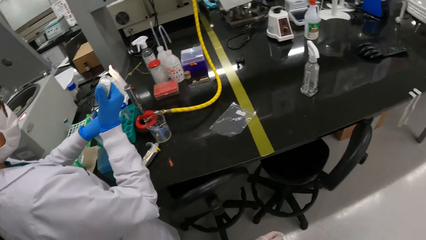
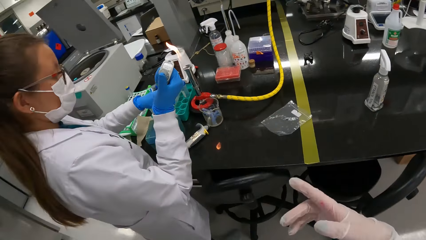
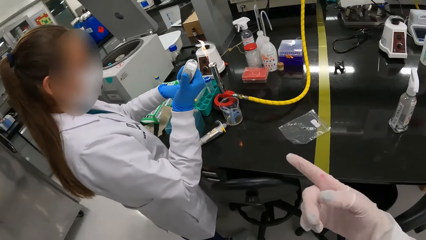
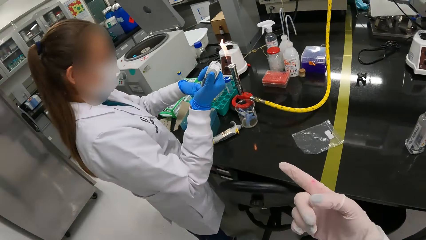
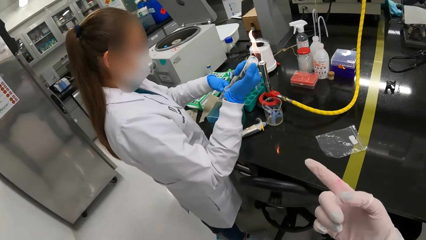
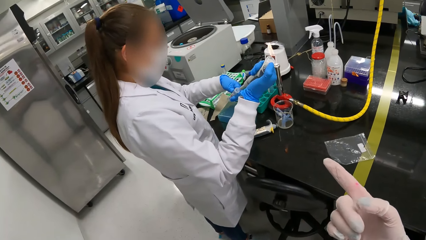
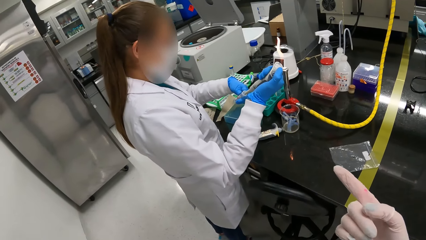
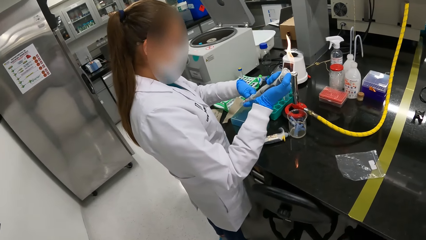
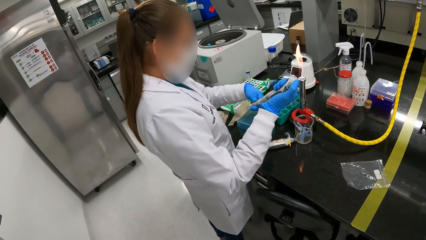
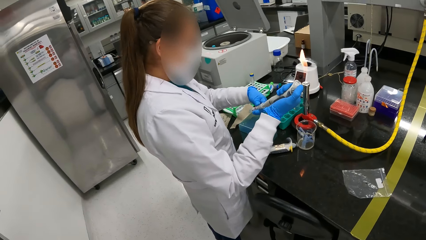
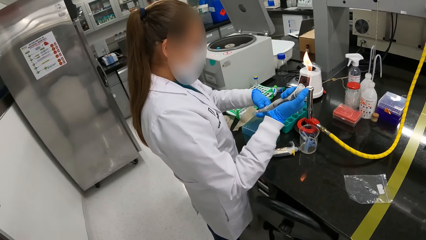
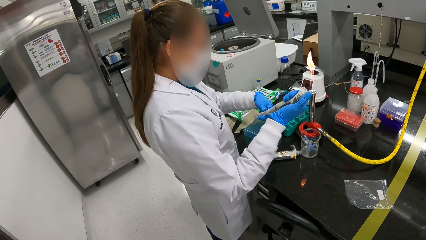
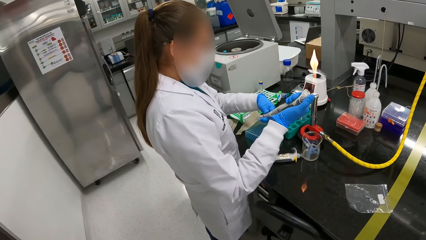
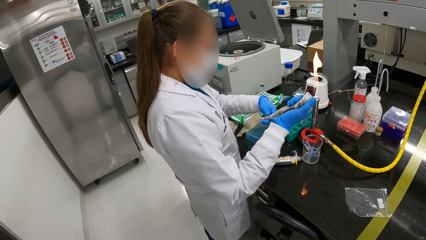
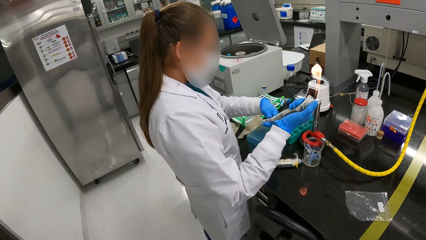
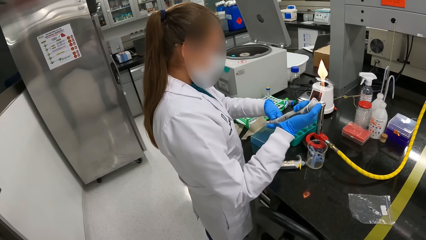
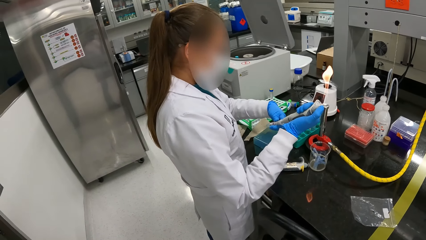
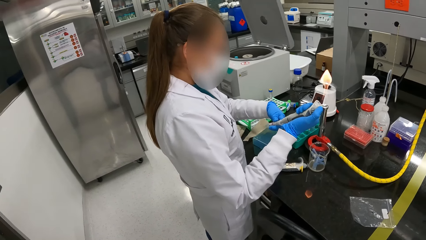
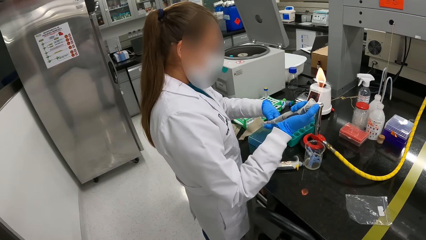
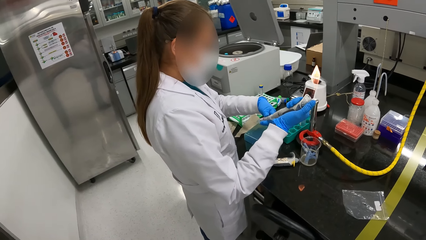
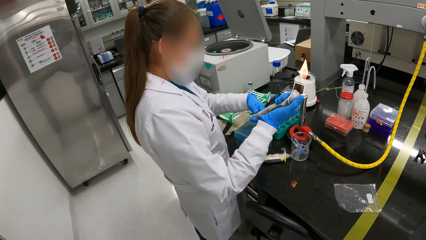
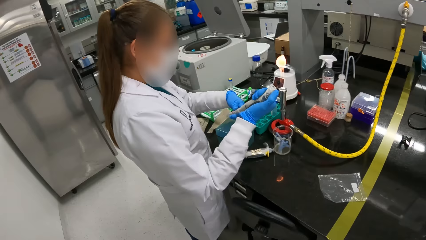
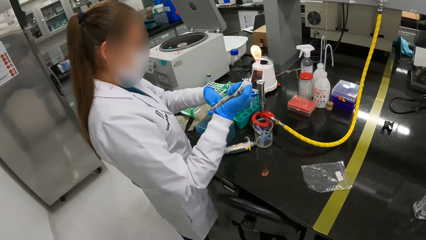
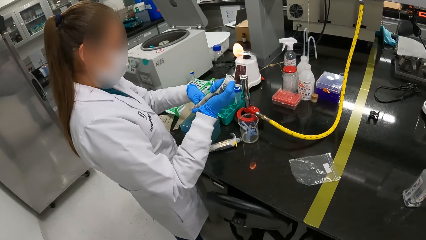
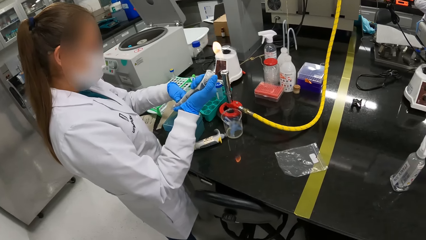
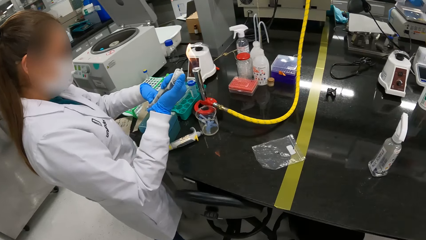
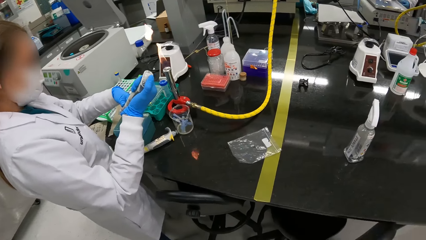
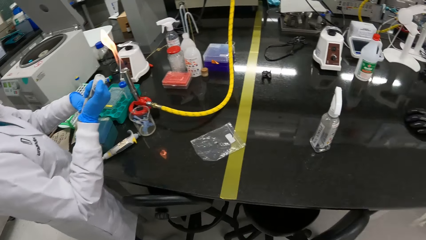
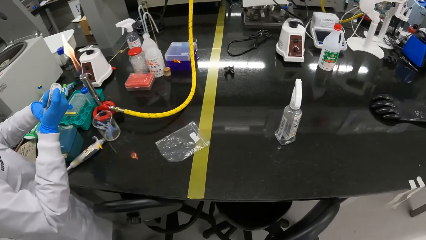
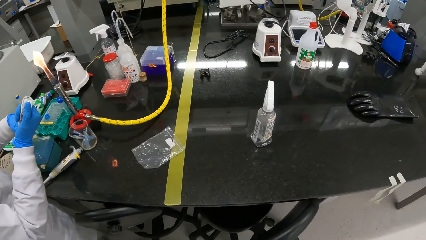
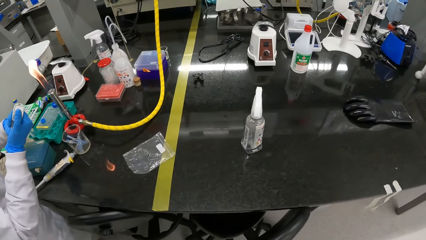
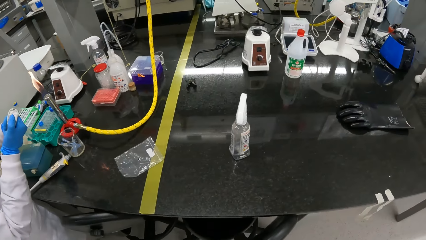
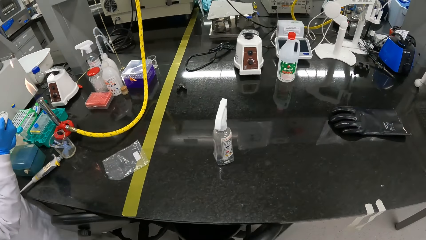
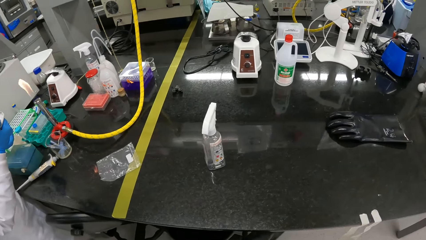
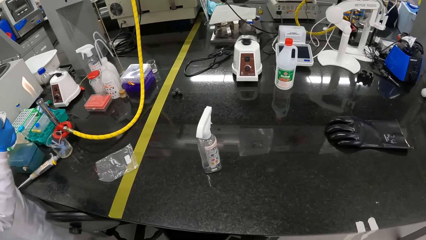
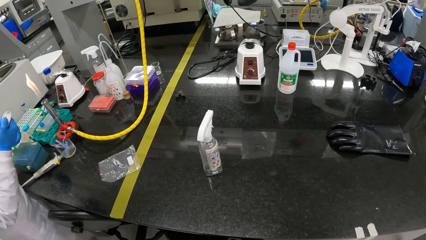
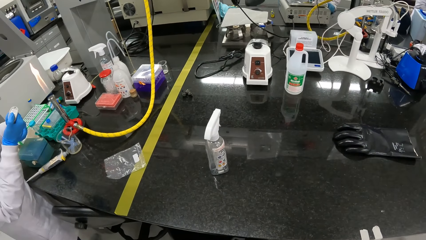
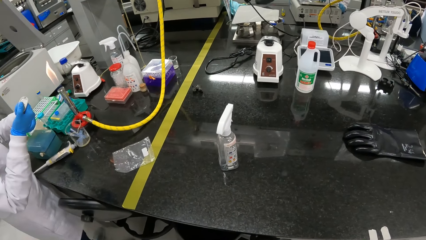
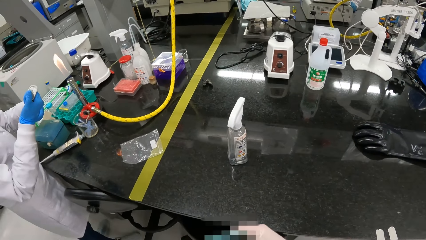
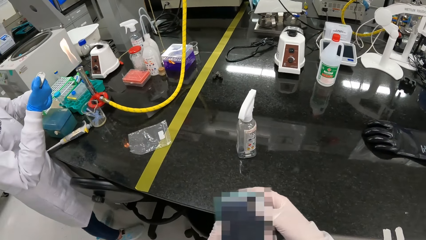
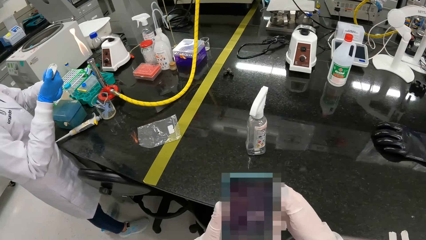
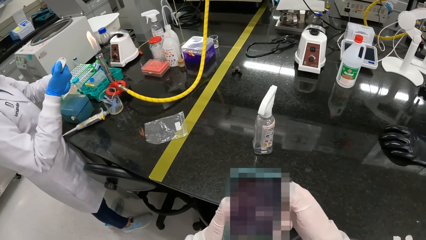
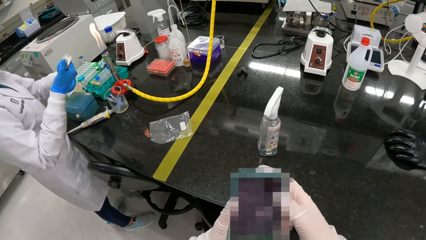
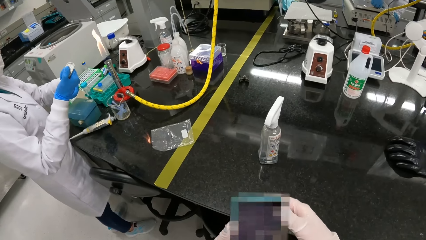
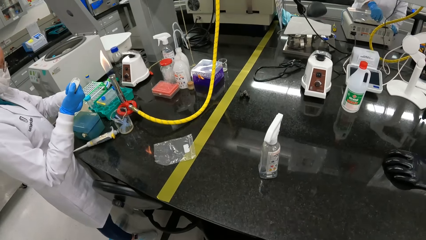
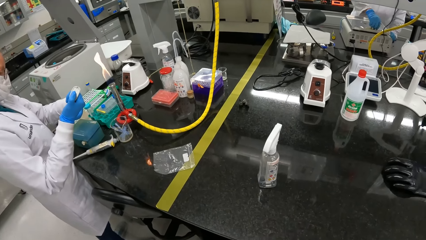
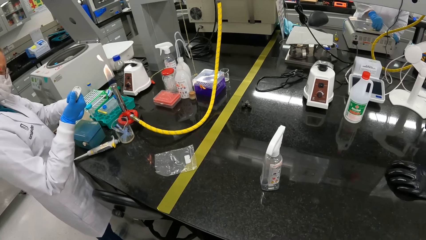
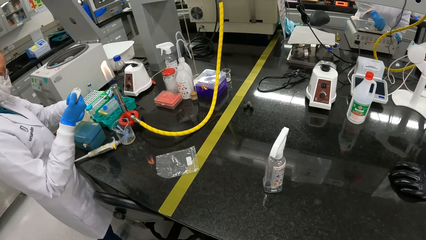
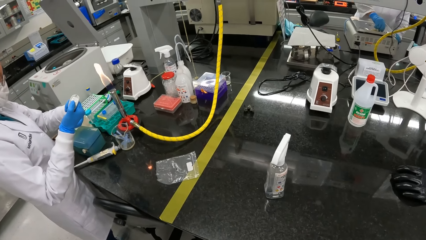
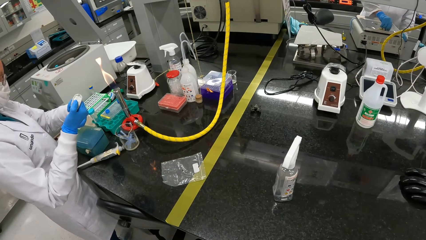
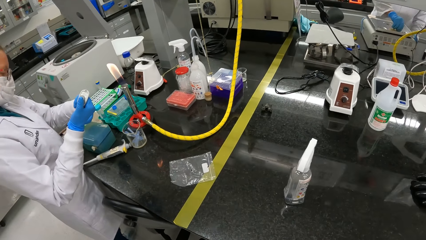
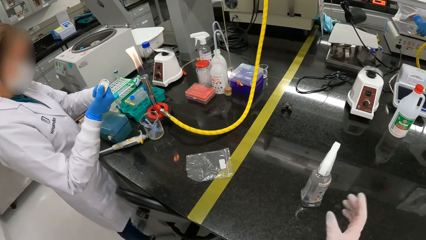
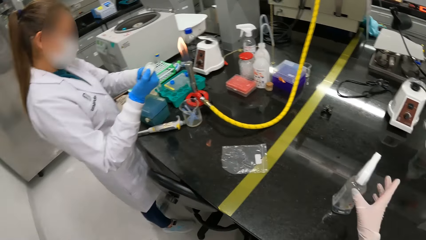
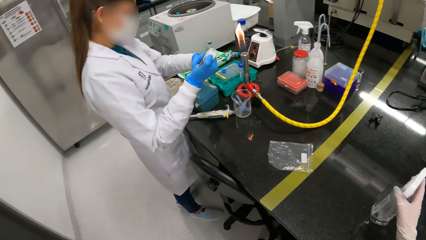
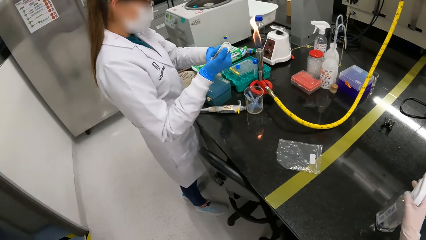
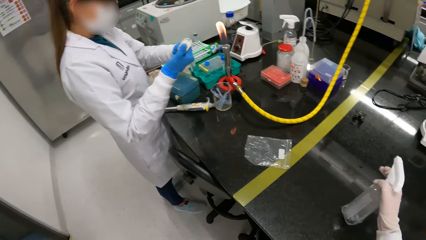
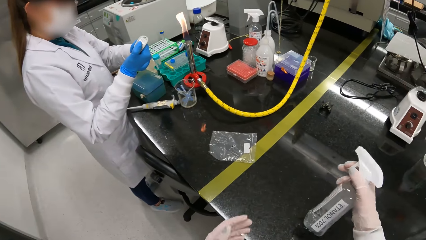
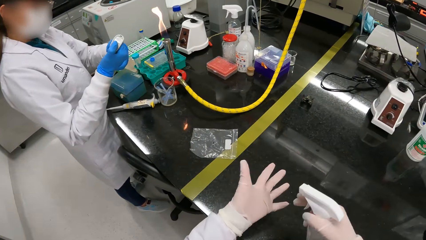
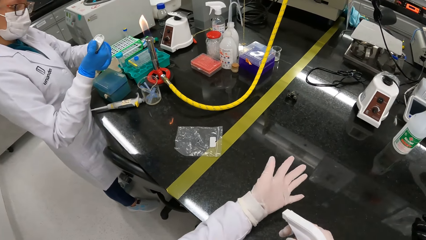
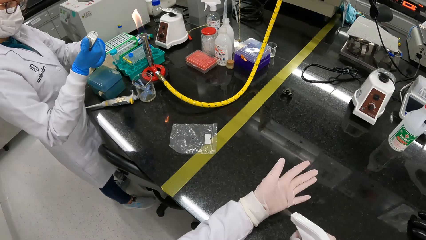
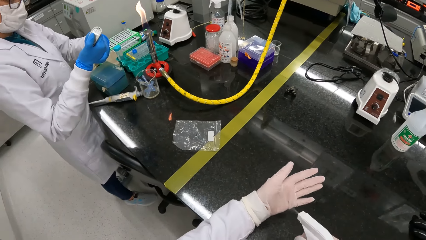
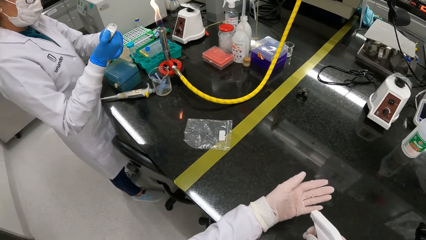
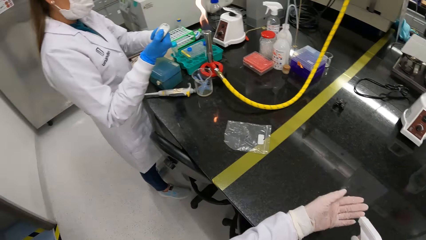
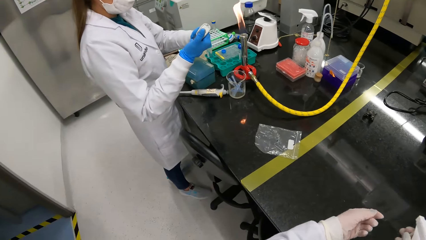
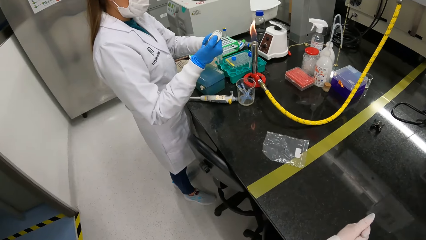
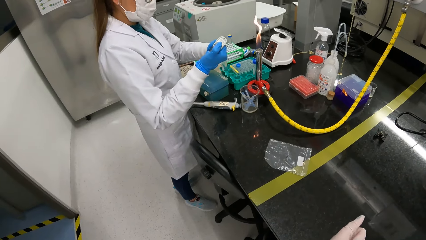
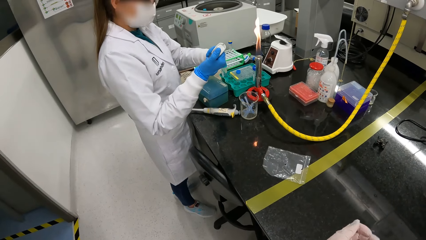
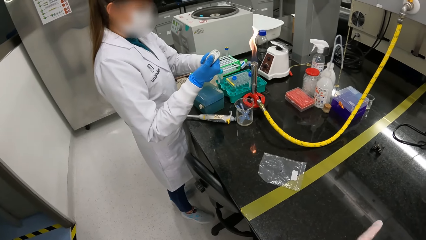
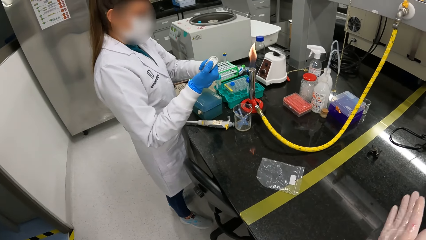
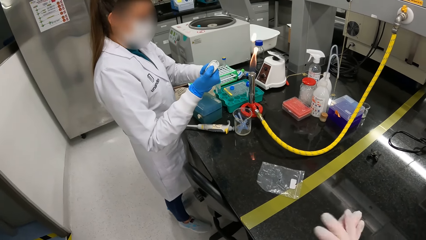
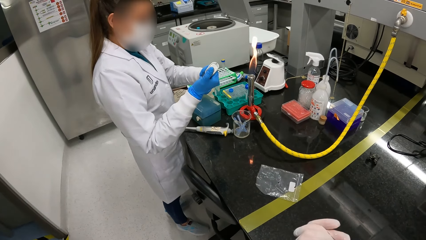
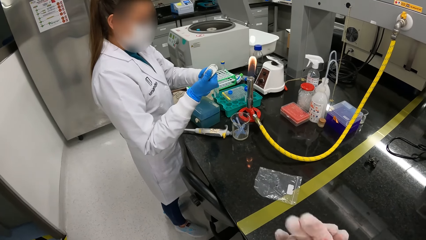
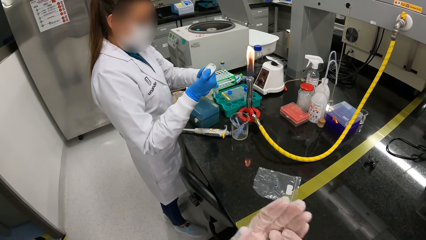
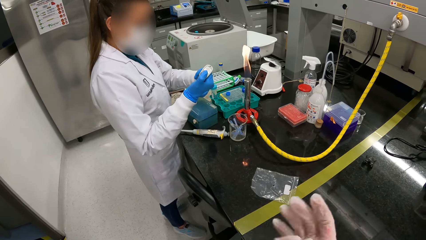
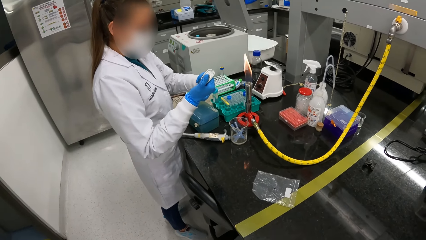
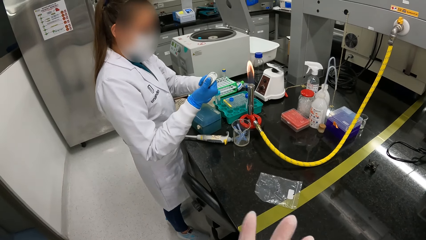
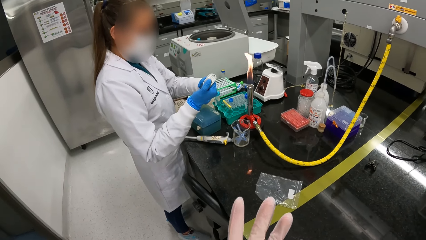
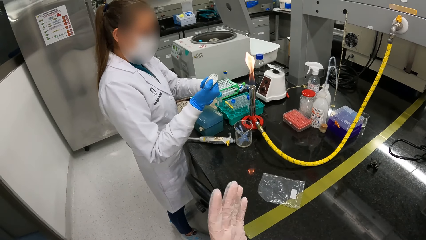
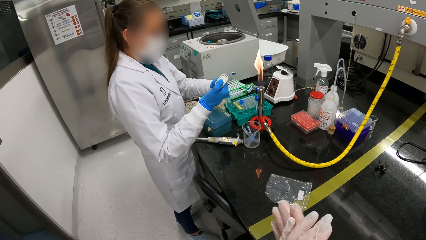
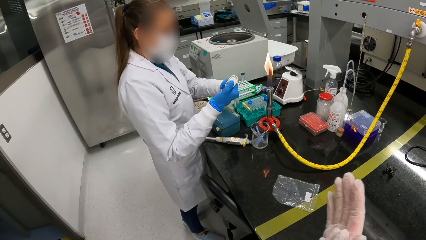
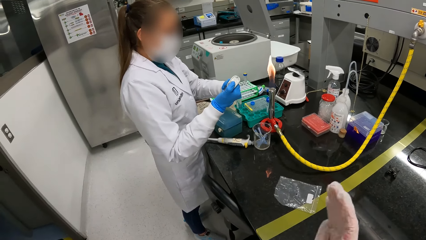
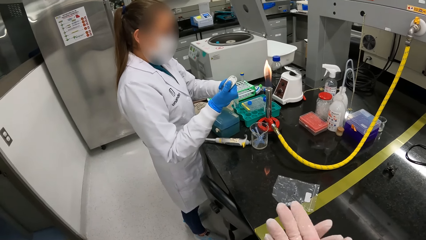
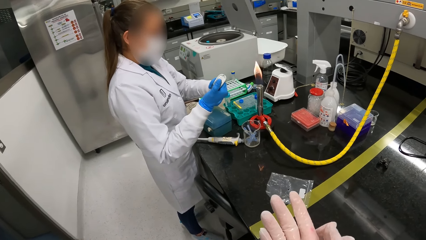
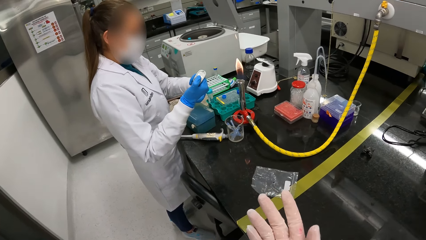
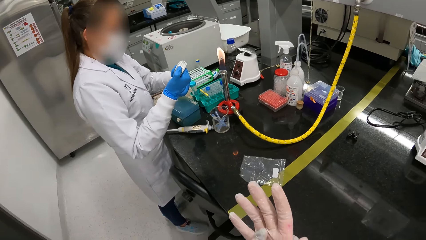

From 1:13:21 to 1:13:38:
The camera wearer converses with the woman. She points with the finger. The woman releases the reagent in the micropipette into the test tube with her right hand. The camera wearer stares at the woman. She converses with the woman. The woman presses something inside the test tube. The camera wearer looks around the table. She holds the phone in her hands. She operates the phone in her hands. She lowers the phone with her hands. She stares at the sanitizer bottle on the table. She picks the sanitizer from a laboratory cabinet with her right hand. She sprays her left hand with the sanitizer in her right hand. She places the sanitizer on the laboratory cabinet with her right hand. She rubs her hands.
